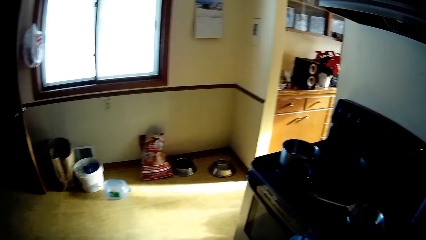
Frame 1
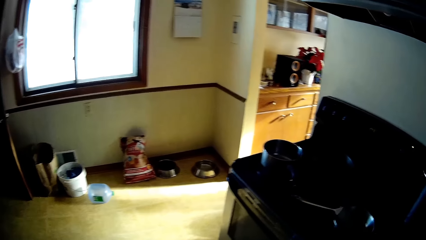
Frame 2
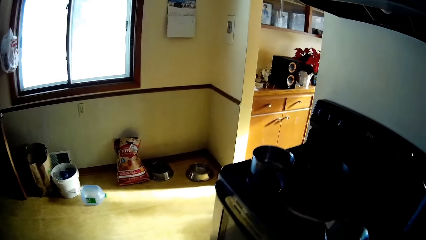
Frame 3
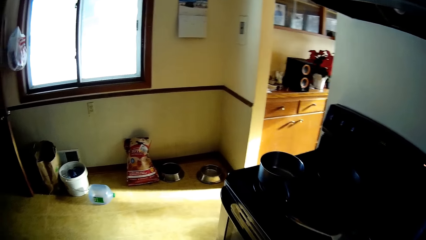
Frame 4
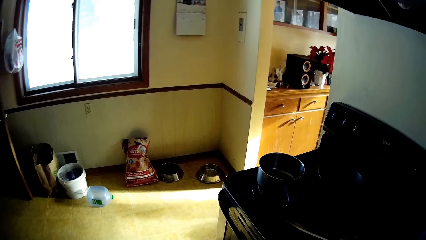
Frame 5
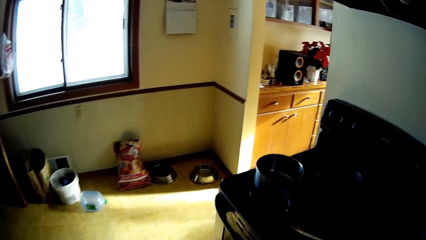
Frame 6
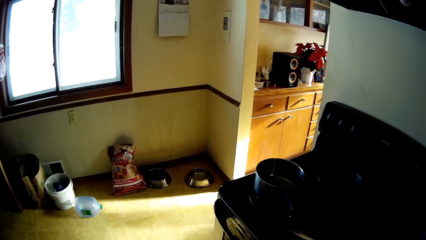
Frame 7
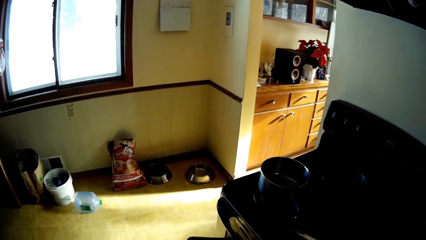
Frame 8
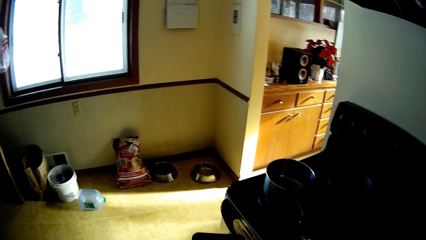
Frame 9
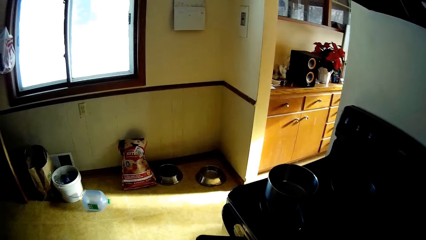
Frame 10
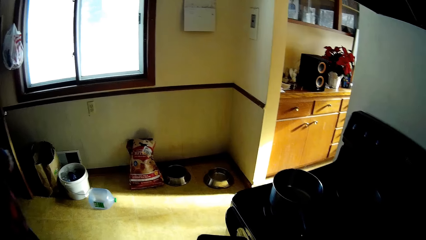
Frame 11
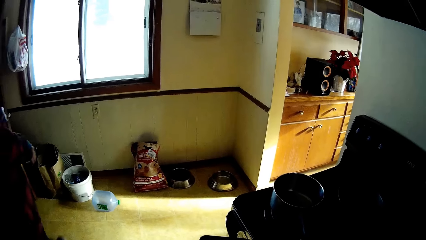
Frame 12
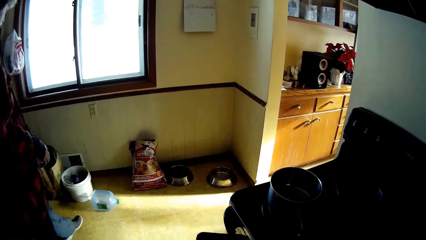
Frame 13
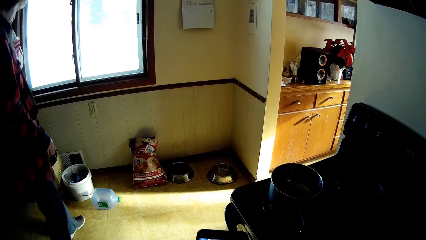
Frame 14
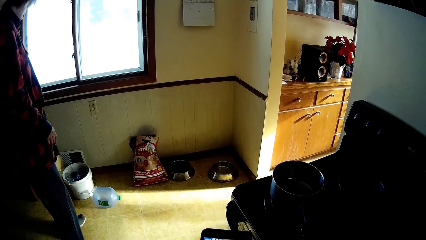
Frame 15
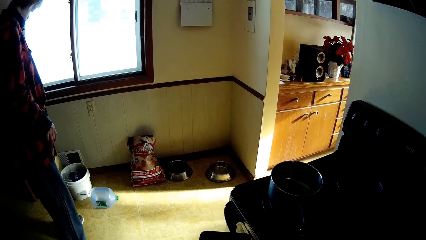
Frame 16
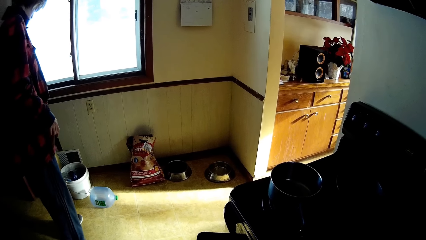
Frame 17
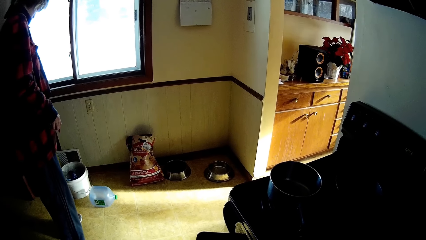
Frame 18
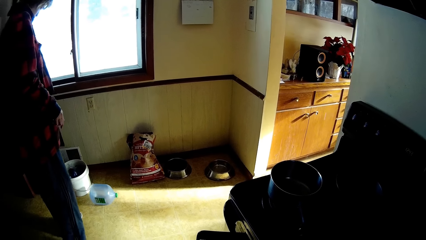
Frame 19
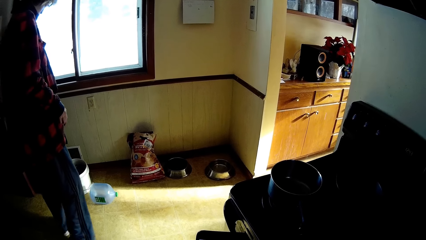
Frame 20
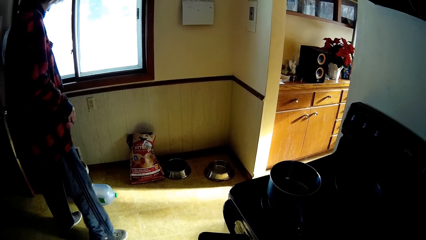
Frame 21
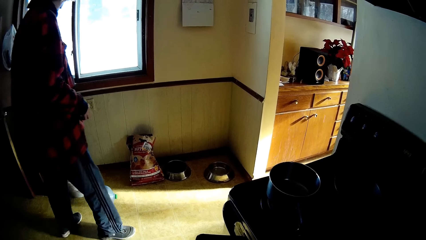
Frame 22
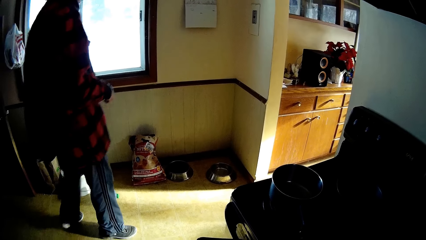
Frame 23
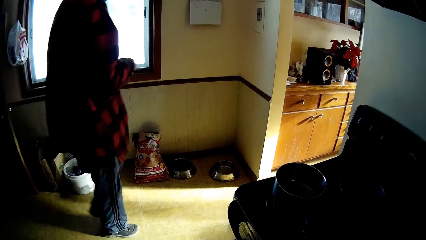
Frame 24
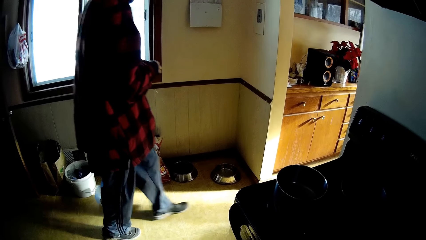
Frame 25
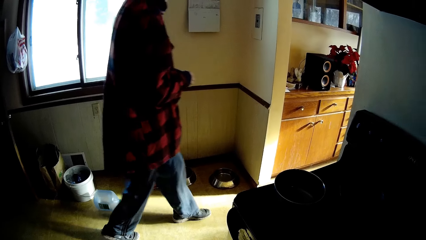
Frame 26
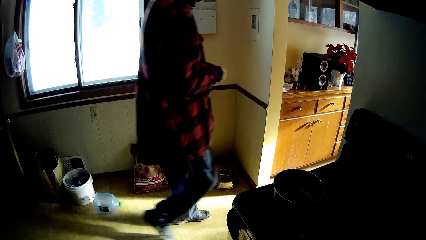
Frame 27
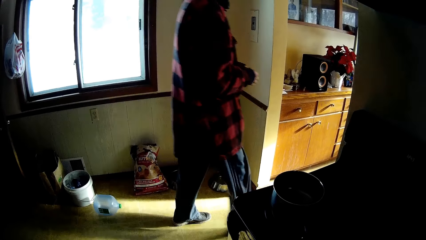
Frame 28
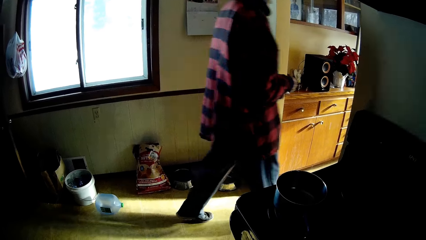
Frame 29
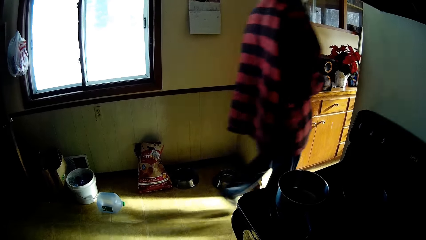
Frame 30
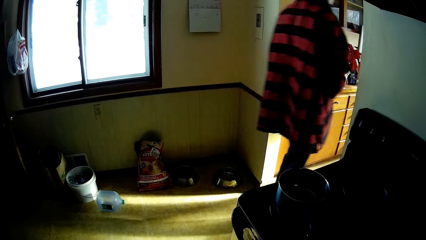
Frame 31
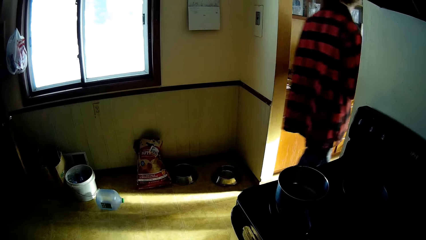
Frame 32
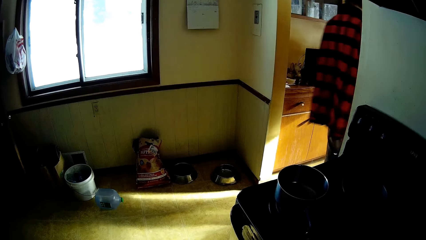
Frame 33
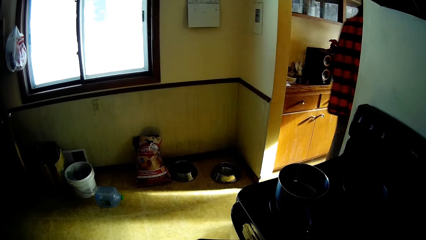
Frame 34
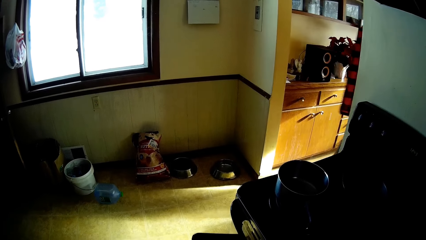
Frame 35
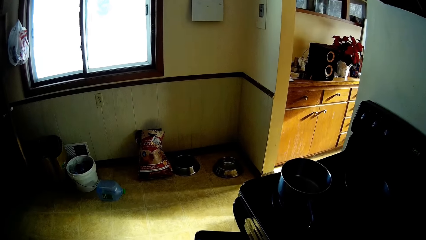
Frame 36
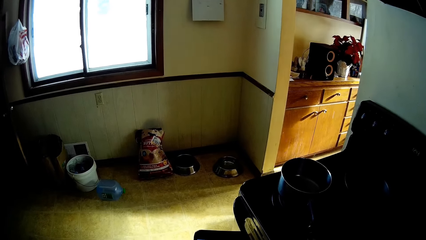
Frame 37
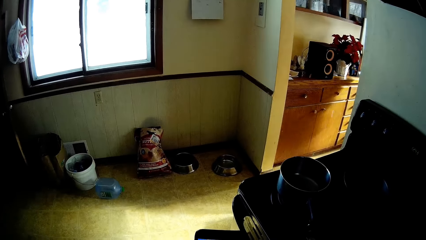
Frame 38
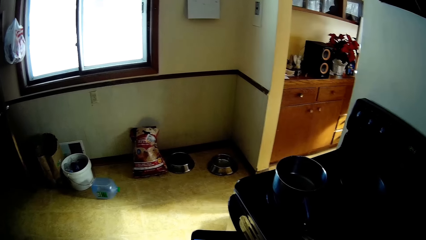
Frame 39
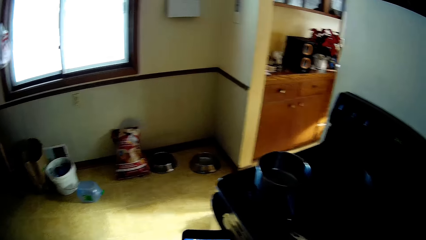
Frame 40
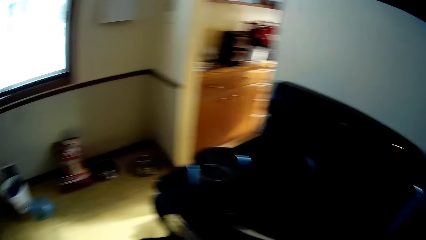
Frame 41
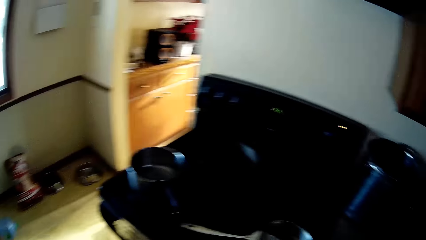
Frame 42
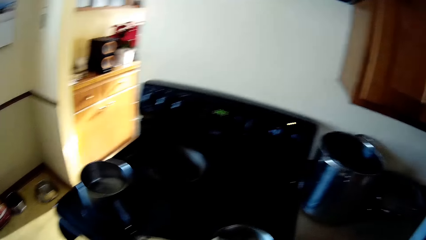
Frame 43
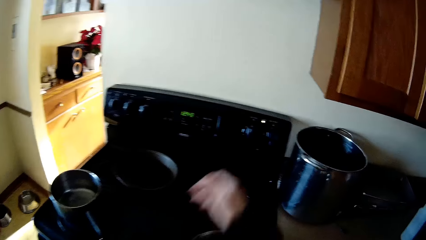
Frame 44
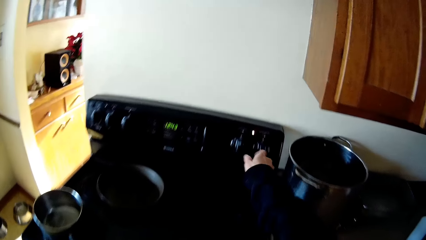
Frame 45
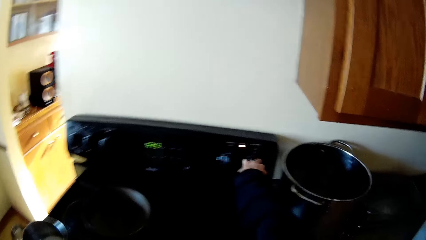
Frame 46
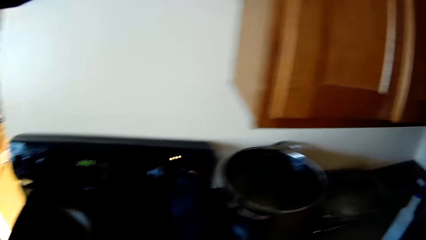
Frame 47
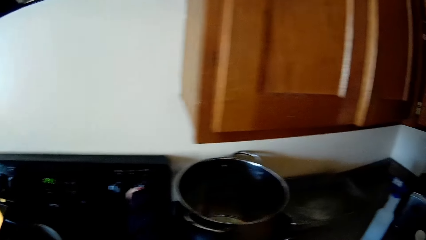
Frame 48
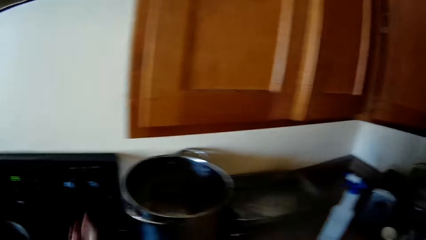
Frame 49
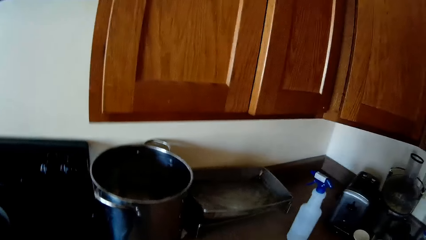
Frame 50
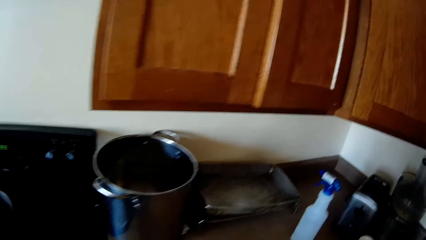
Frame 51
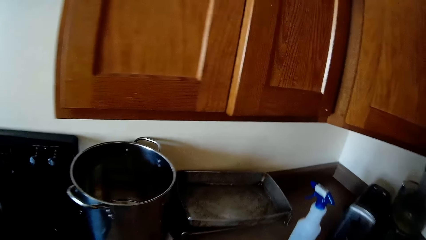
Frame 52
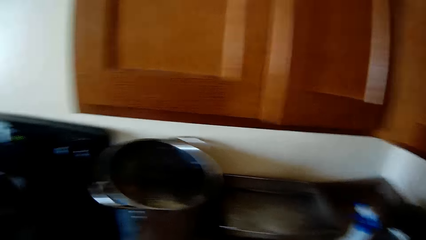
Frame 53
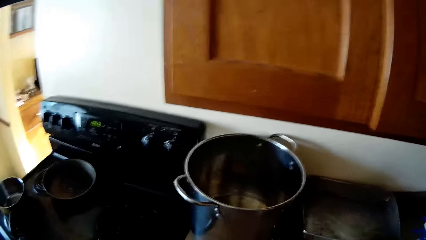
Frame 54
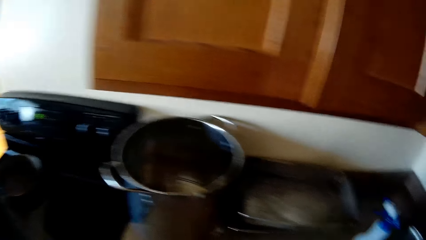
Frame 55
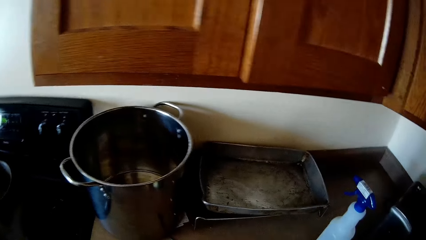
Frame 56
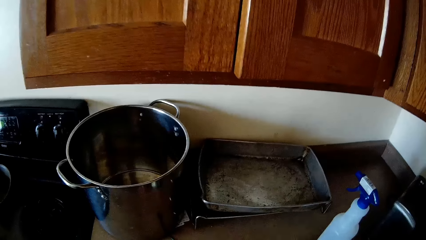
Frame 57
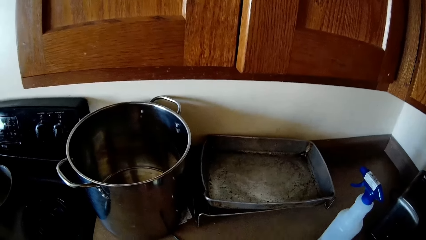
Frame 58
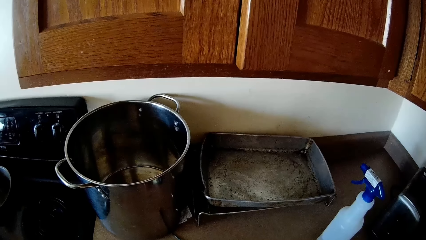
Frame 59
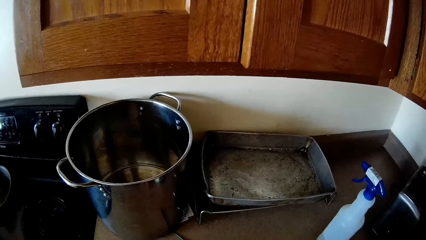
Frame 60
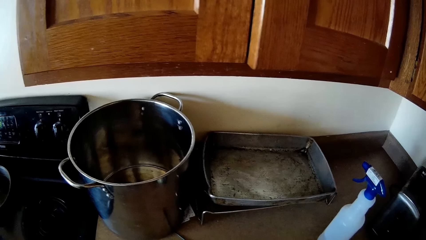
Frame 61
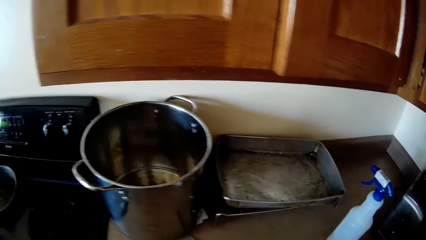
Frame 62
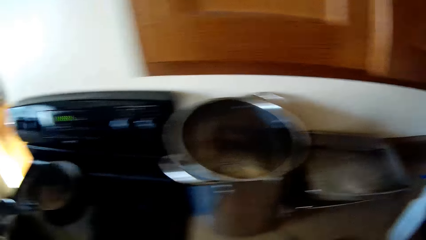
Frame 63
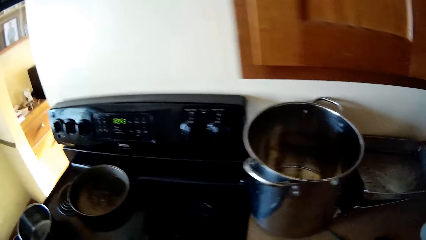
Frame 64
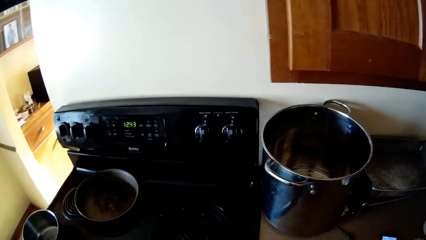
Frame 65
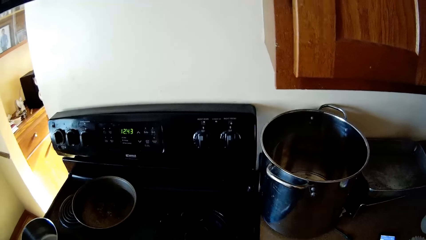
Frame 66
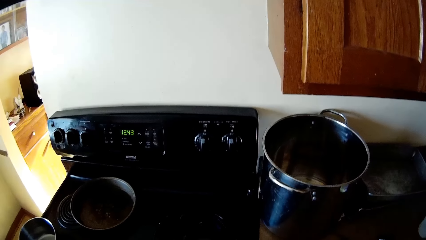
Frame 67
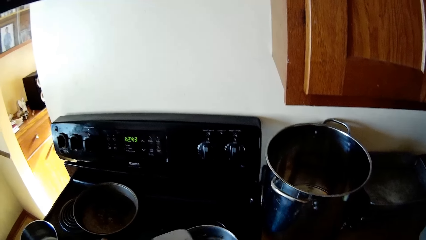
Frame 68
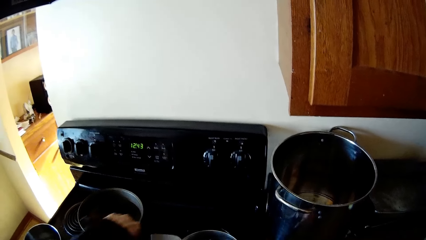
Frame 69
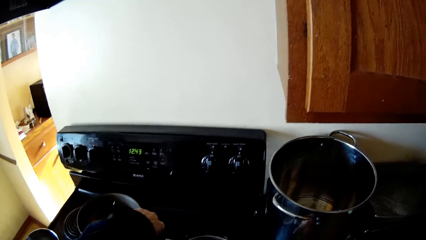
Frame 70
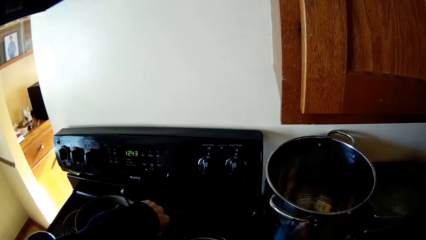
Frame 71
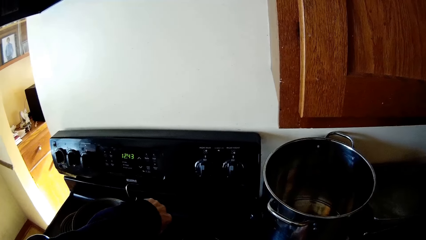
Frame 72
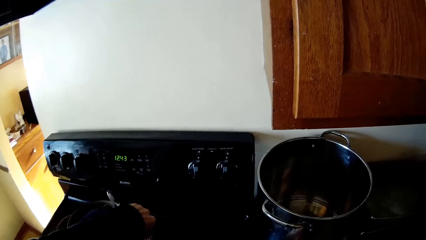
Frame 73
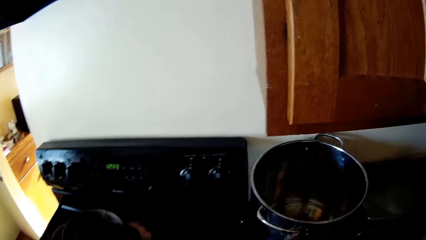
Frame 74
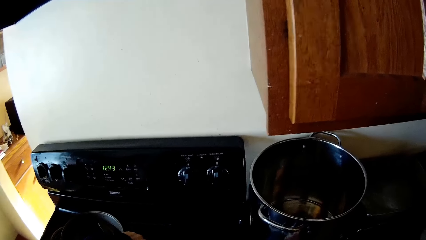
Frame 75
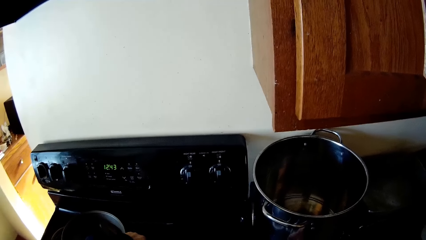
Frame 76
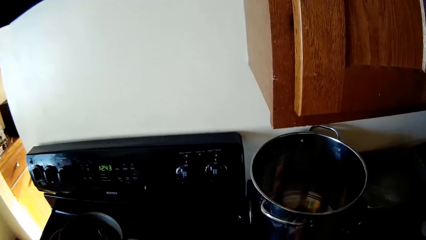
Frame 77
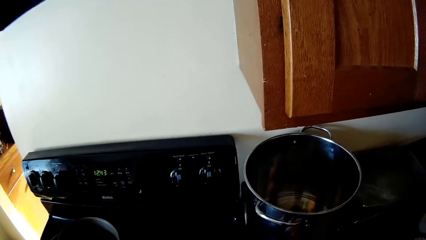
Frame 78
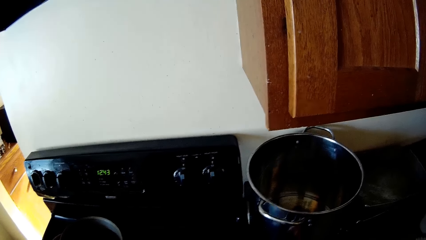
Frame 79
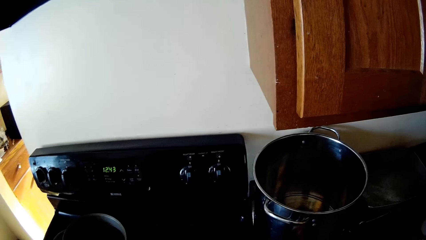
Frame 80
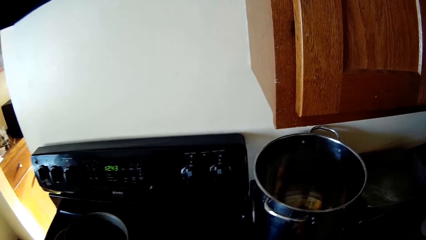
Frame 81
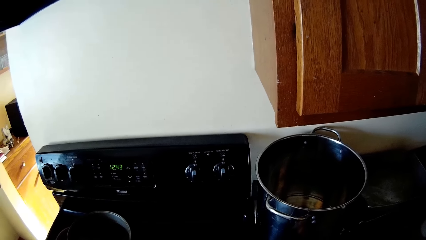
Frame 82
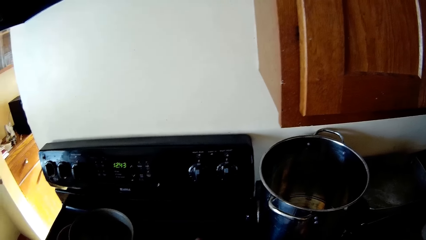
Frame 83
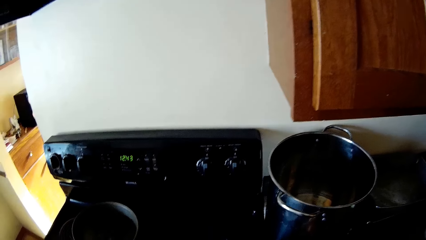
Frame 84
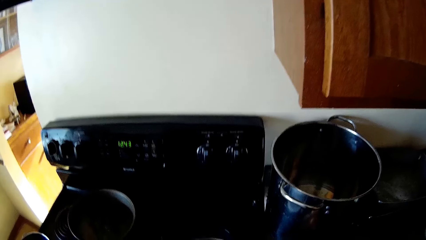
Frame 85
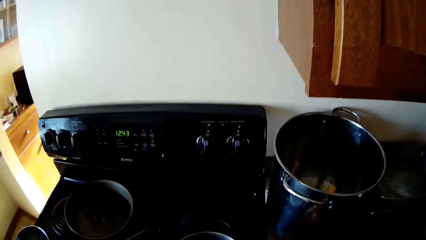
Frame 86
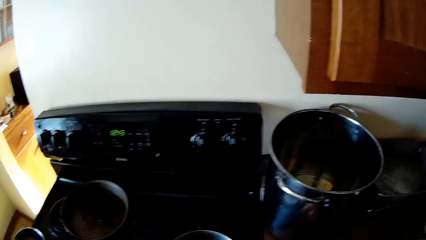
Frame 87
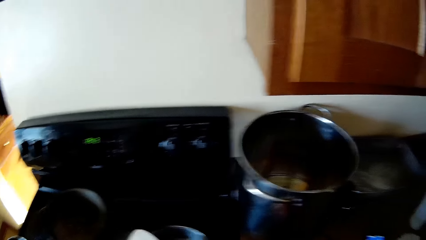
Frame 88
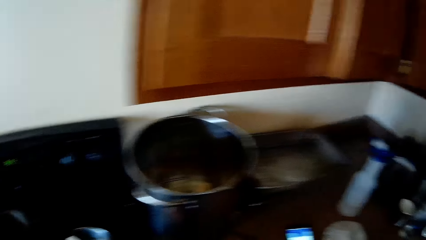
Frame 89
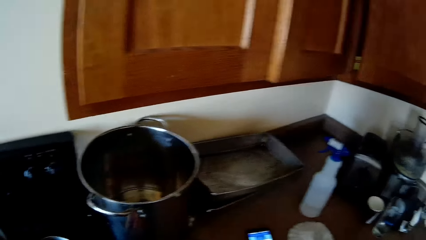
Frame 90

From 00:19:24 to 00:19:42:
A man drops something in a bag. The man moves around. The camera wearer looks around. They operate a cooker. They stir something.
